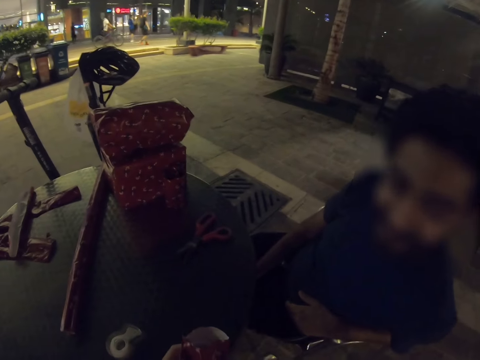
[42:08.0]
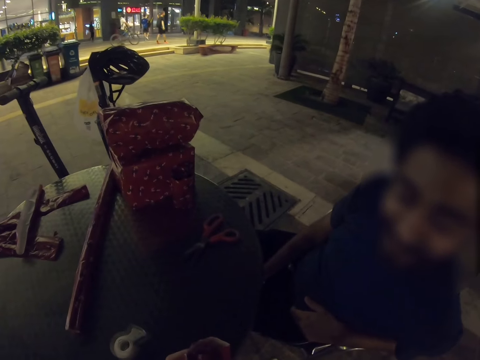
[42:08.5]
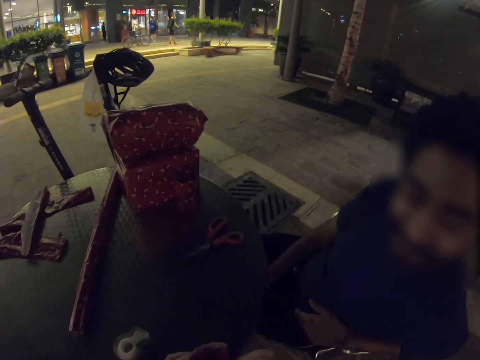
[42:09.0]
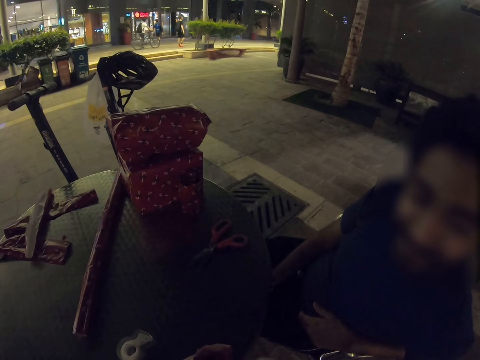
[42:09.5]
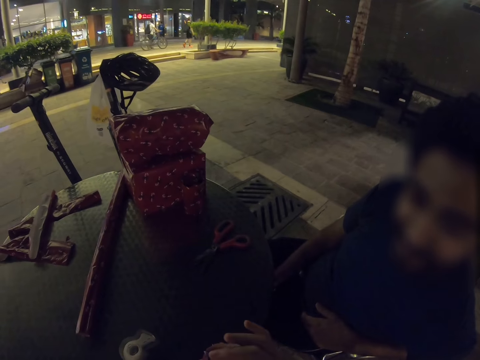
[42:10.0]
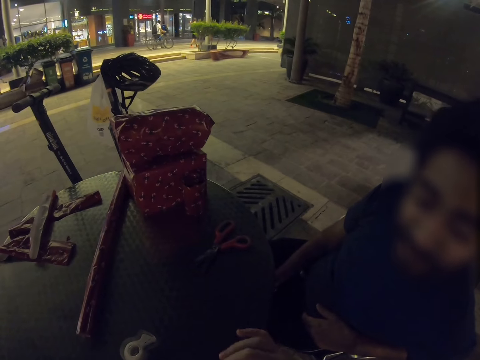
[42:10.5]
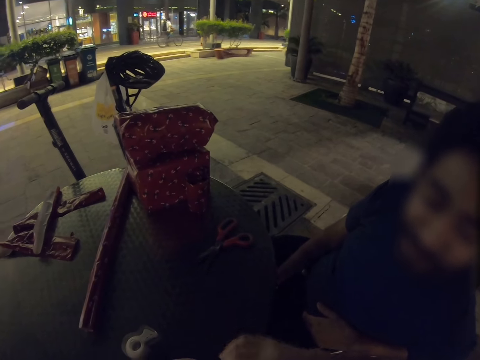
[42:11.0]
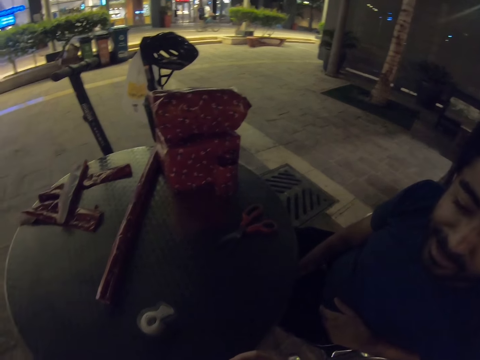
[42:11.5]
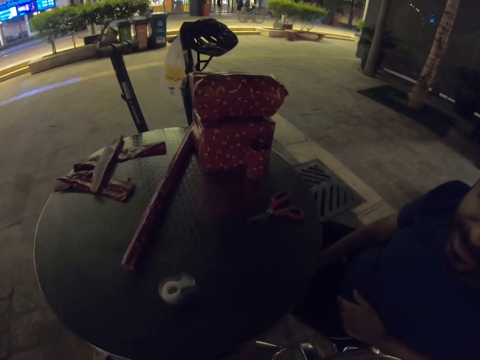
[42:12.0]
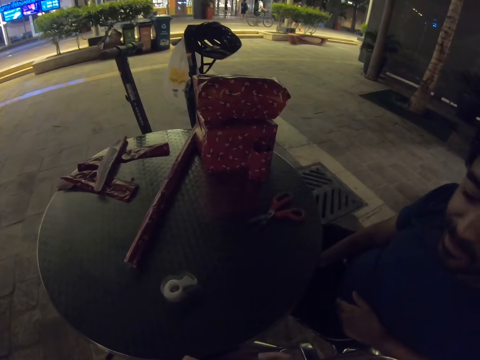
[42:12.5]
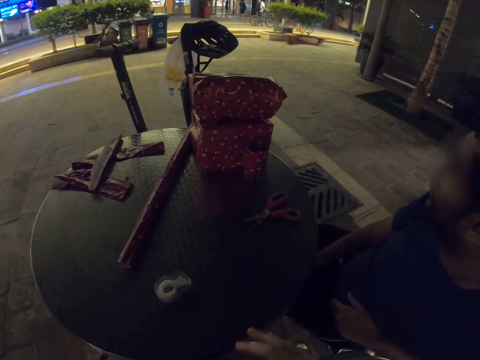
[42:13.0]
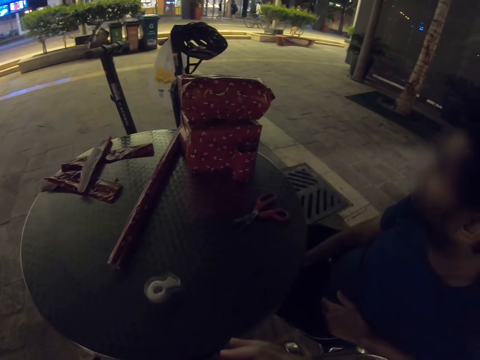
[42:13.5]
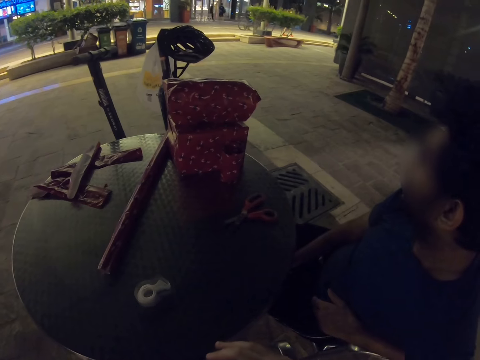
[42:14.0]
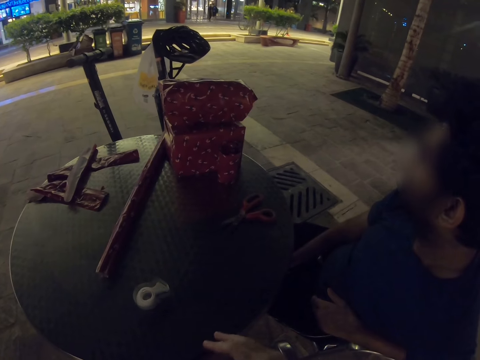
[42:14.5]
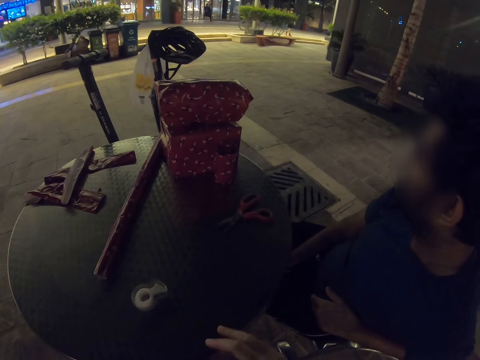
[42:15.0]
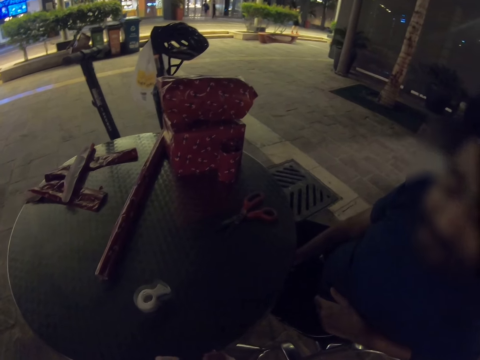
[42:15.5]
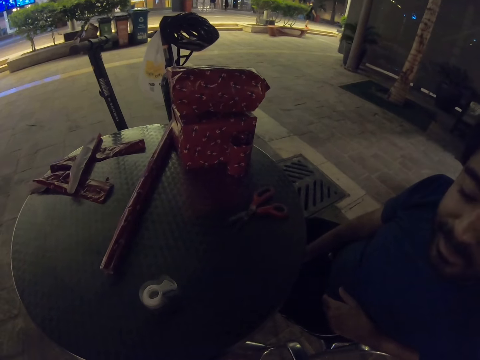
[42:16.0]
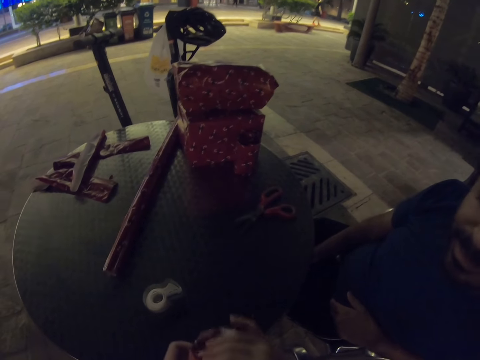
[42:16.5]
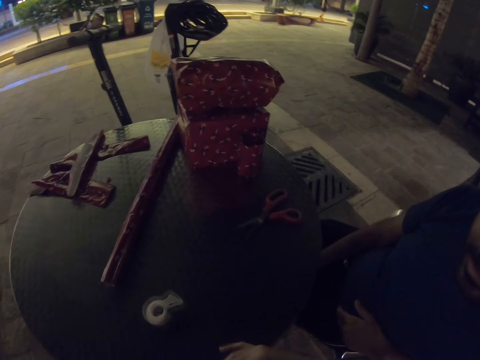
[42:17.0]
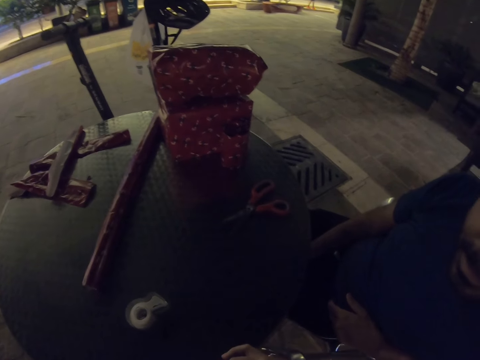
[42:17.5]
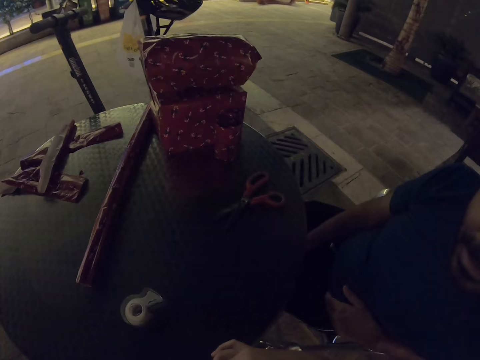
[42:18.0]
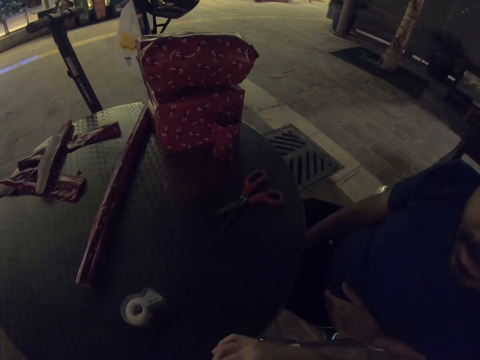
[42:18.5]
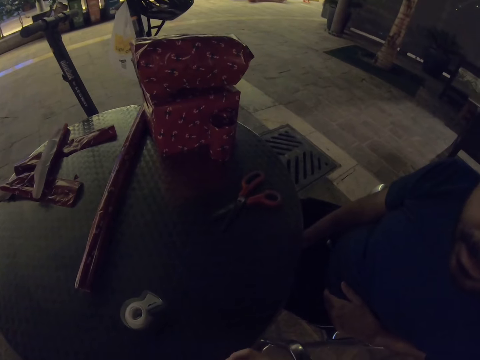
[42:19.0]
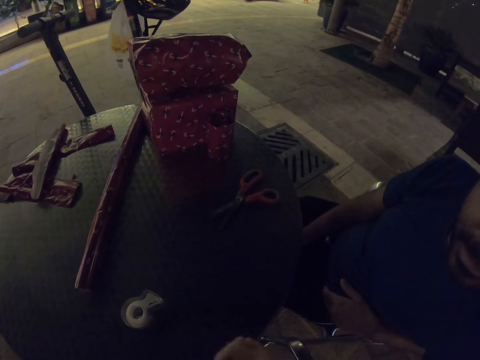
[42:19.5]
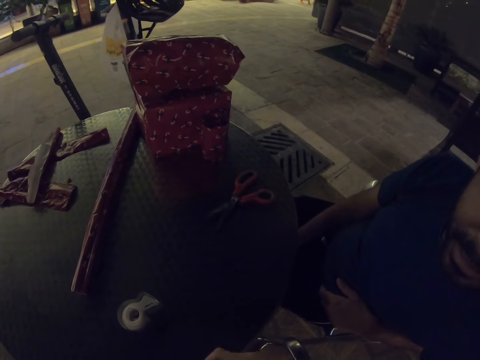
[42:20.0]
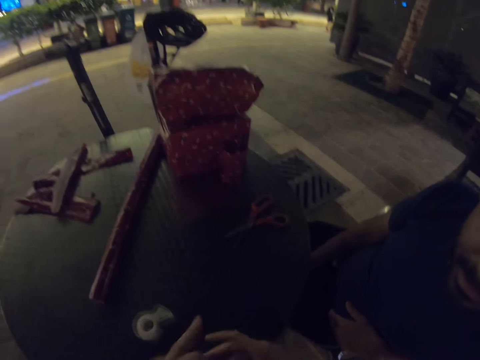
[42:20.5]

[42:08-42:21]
The camera wearer adjusts the wrapper.

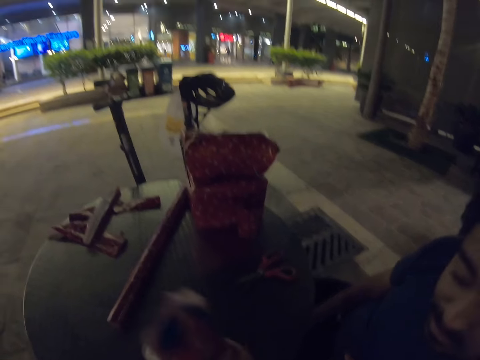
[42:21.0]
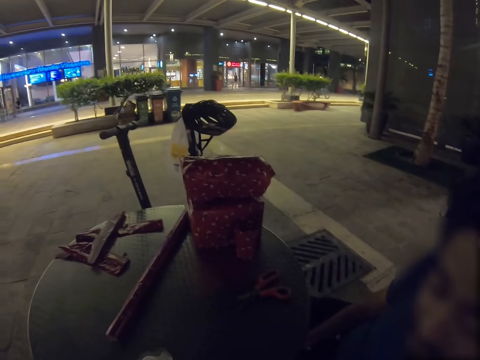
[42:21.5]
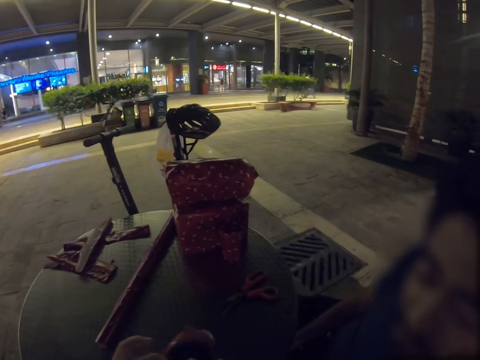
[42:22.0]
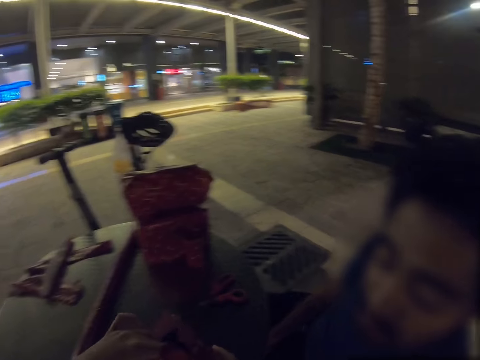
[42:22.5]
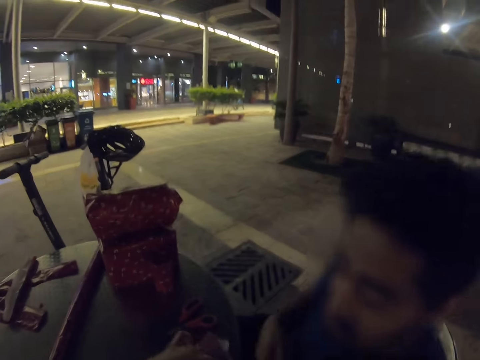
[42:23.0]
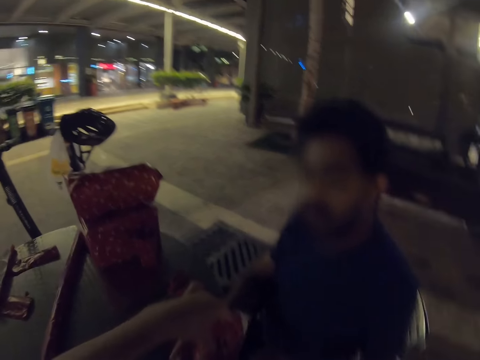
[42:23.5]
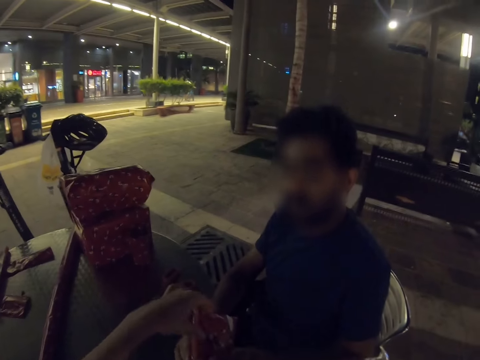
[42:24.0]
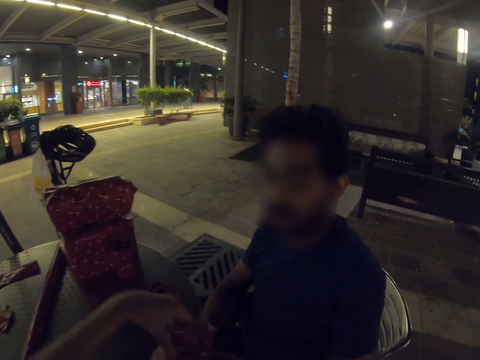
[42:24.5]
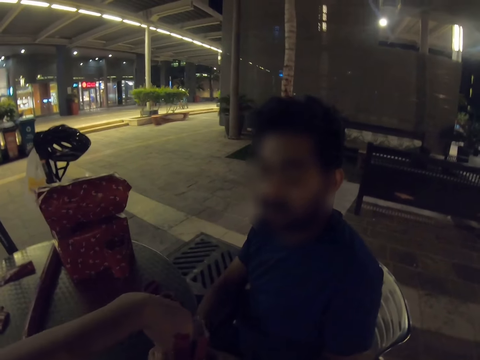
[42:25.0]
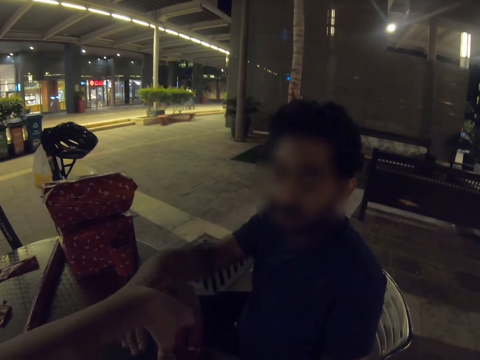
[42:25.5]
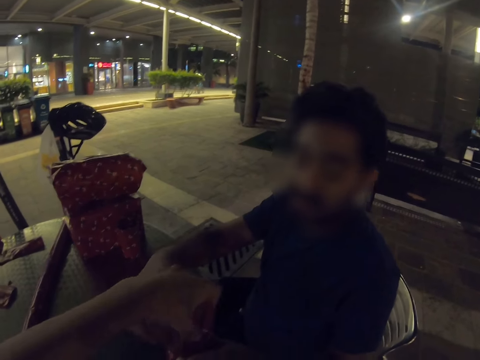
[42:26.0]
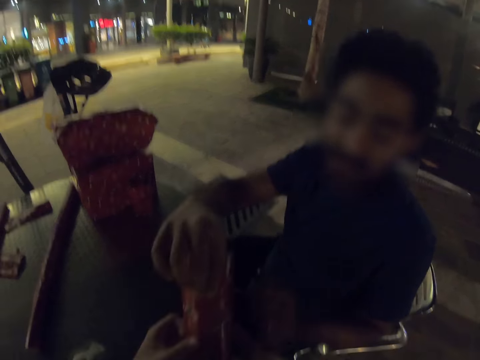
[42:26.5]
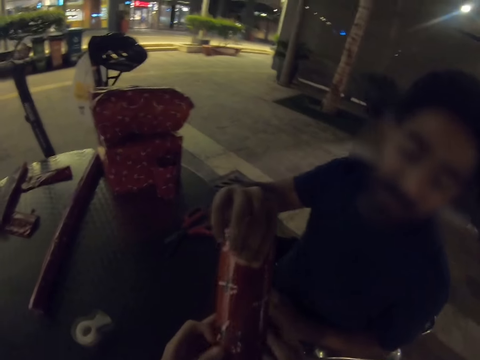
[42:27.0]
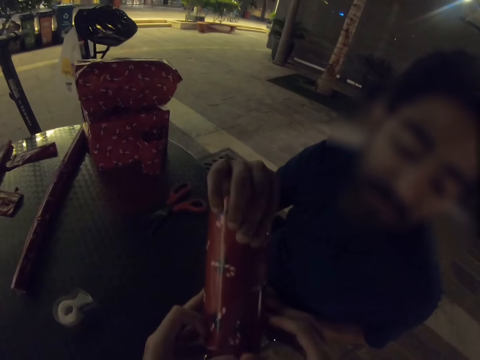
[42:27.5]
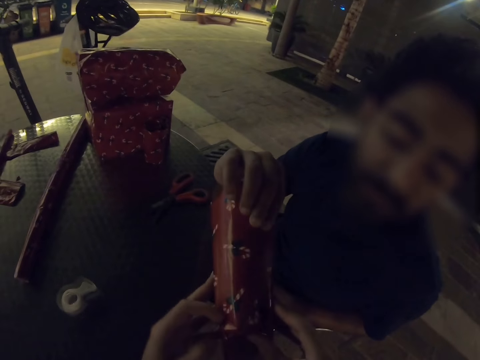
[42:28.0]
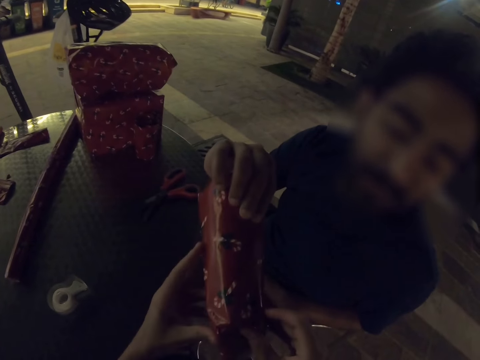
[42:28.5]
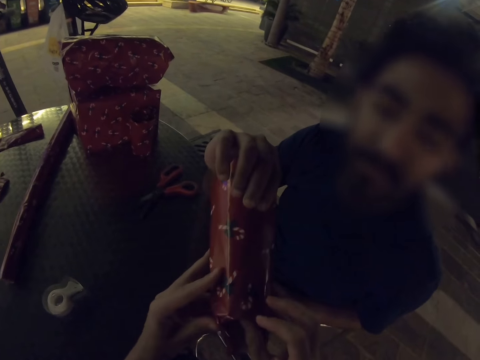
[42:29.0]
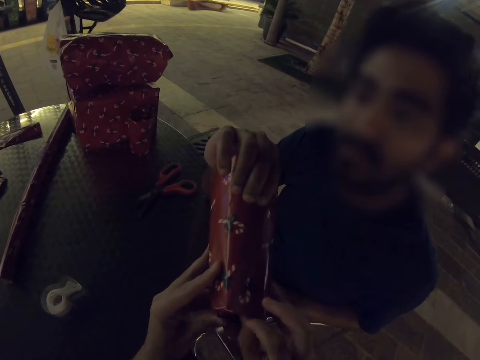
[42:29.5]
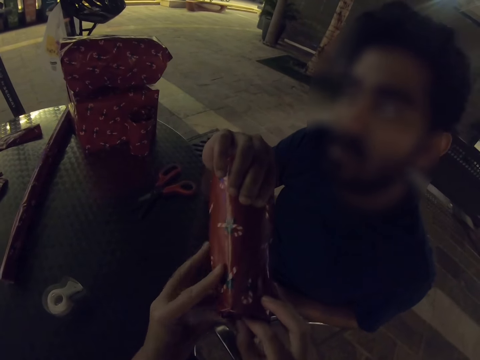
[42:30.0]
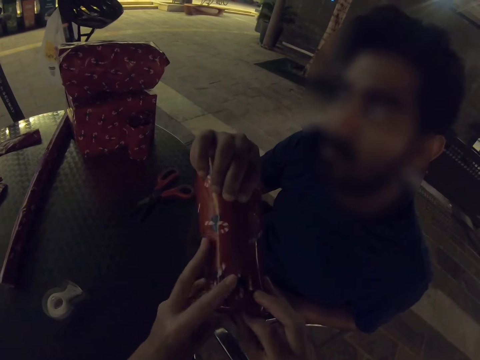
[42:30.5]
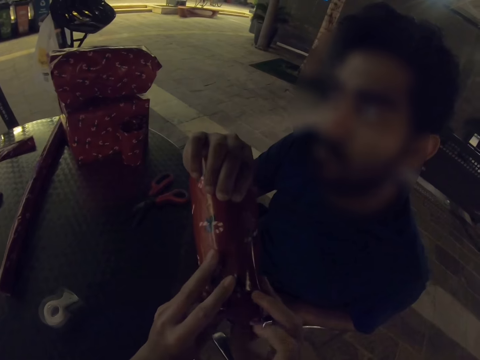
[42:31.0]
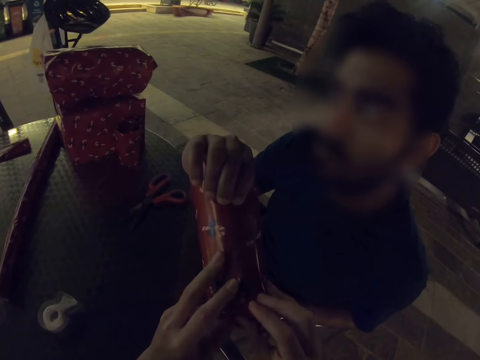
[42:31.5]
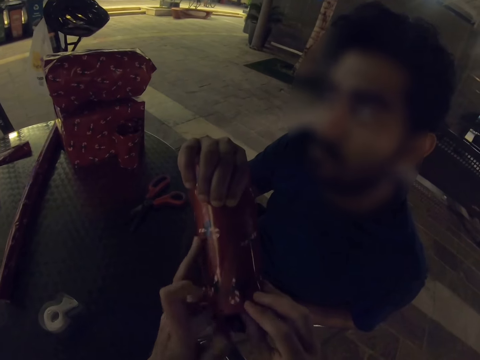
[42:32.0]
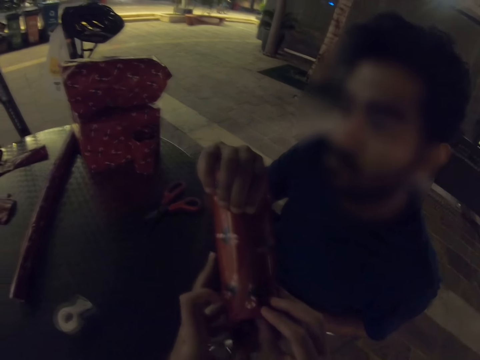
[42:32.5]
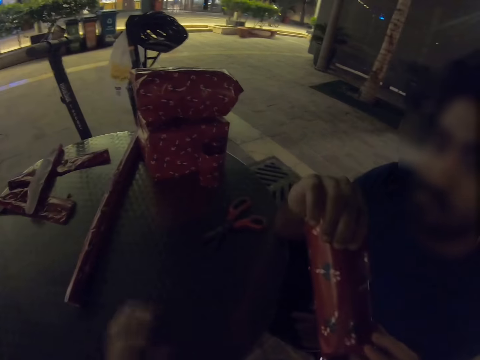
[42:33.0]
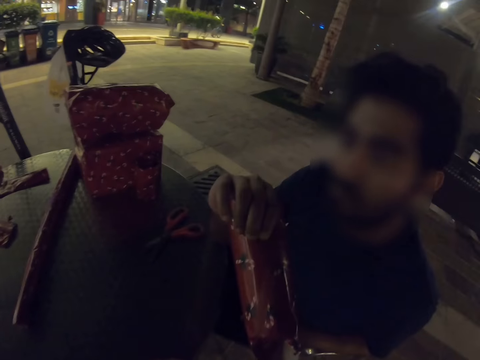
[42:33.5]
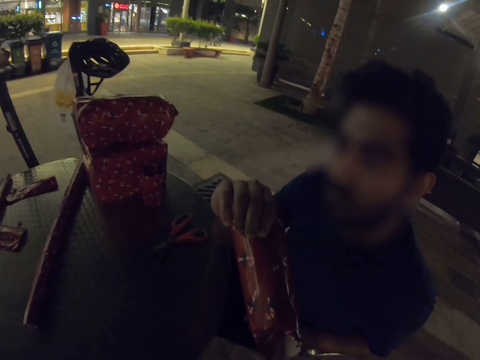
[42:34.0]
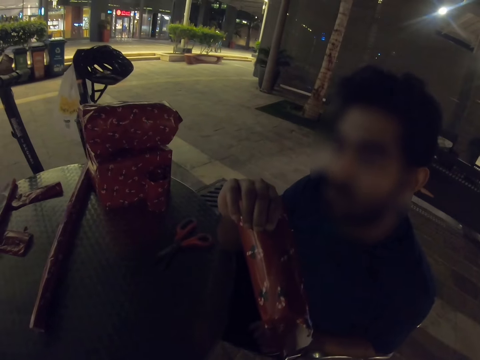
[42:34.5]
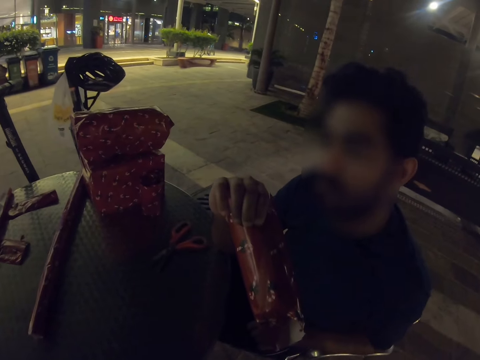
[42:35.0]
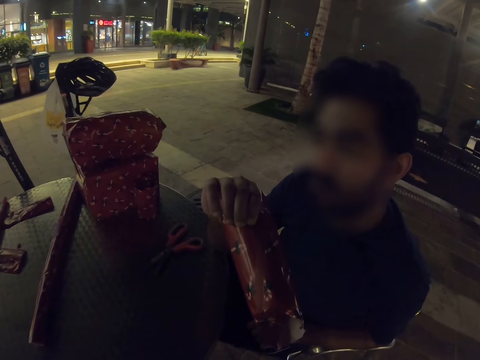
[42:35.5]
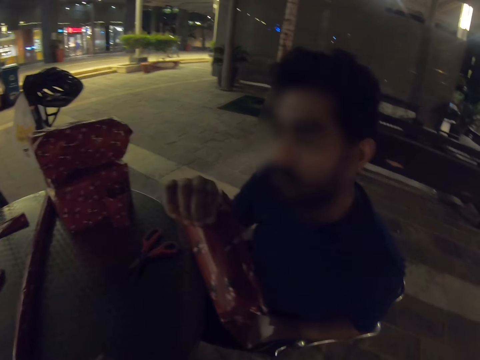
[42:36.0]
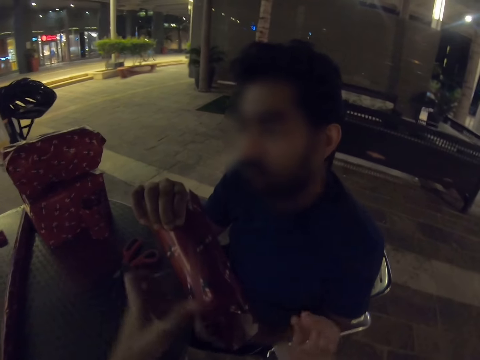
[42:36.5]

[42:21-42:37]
A man holds the wrapper. The camera wearer wraps the cup. The man adjusts the wrapper.
